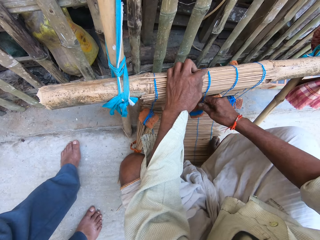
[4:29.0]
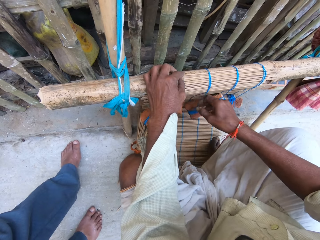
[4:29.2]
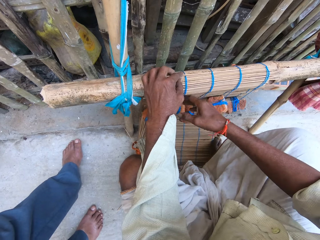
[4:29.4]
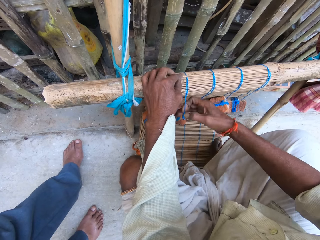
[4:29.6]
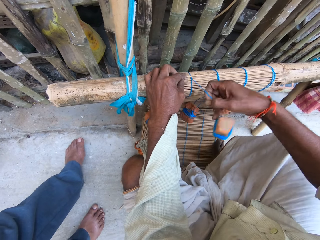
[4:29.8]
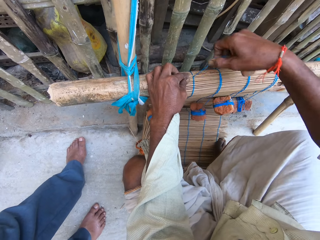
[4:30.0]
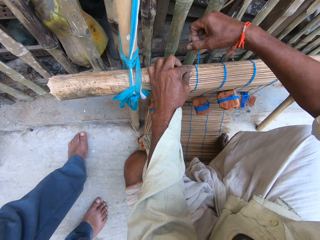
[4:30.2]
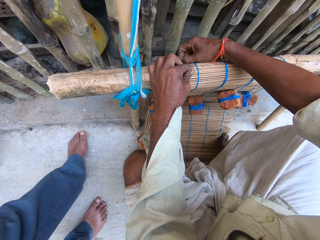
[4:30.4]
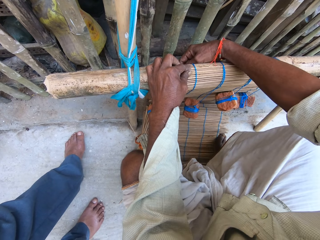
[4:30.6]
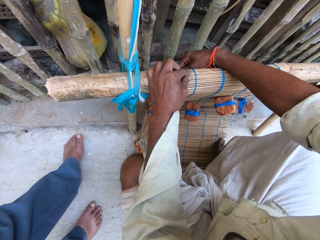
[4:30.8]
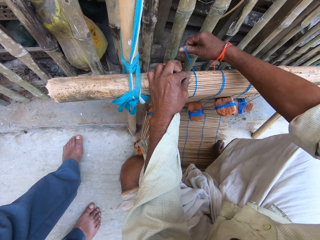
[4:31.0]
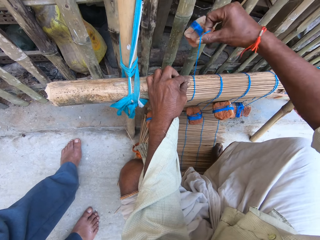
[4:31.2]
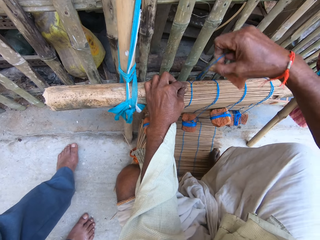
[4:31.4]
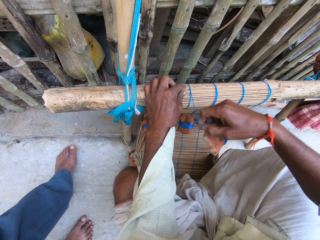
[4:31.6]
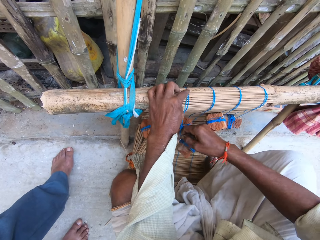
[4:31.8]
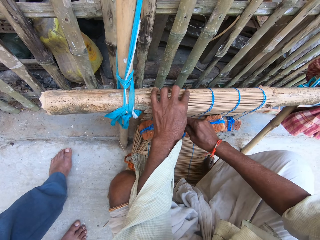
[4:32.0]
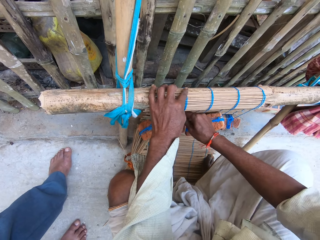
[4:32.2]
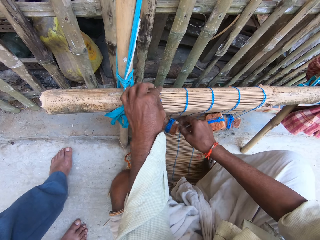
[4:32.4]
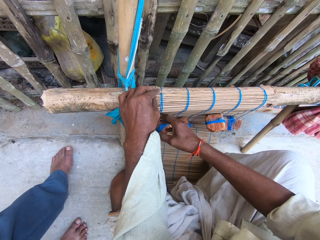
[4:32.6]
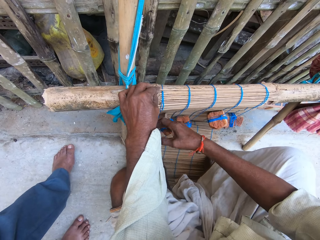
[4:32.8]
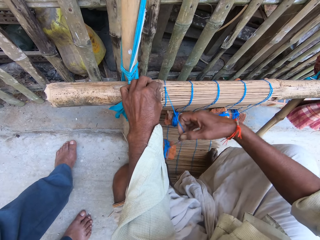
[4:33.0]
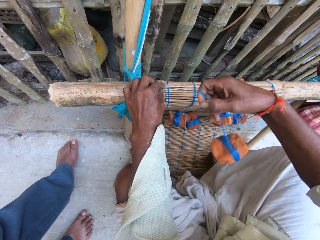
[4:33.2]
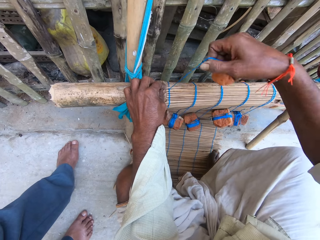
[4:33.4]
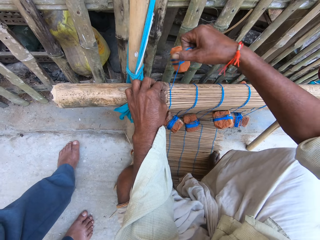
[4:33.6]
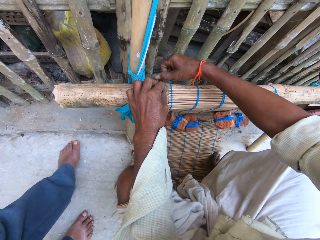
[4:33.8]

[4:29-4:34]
The camera wearer moves his hand. He weaves the mat with the fourth thread in his right hand. He ties the sticks. He moves his hand.

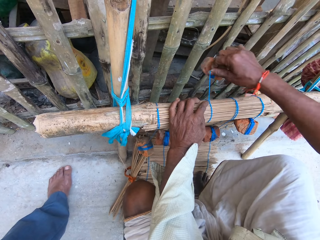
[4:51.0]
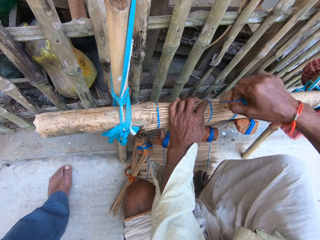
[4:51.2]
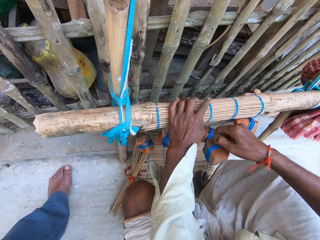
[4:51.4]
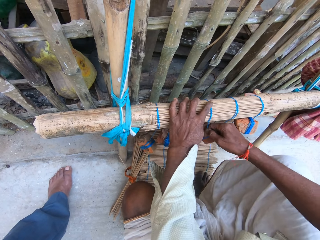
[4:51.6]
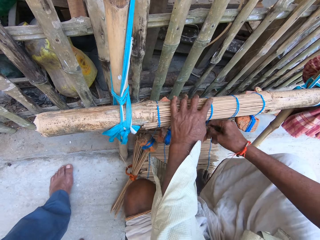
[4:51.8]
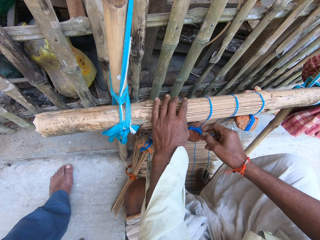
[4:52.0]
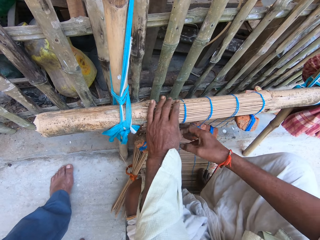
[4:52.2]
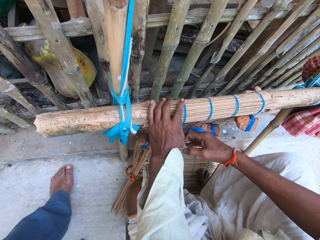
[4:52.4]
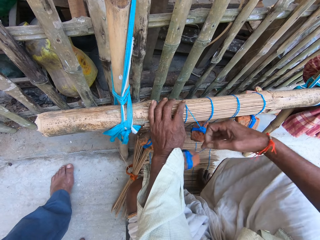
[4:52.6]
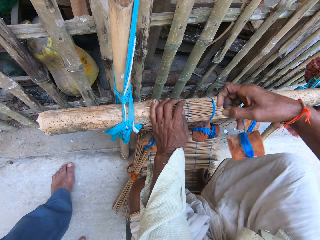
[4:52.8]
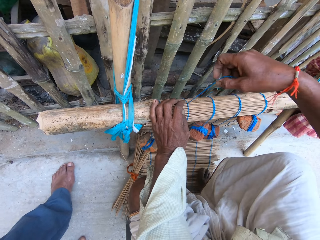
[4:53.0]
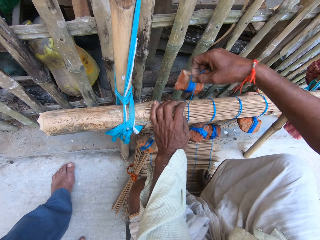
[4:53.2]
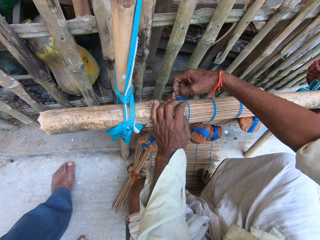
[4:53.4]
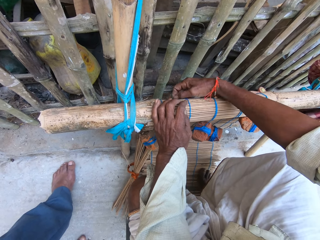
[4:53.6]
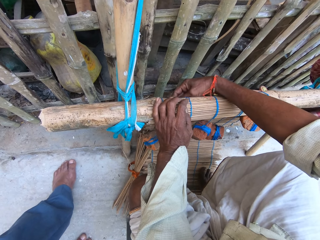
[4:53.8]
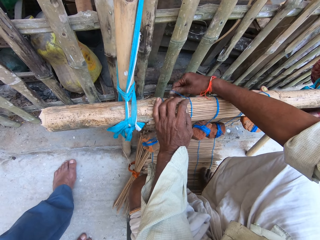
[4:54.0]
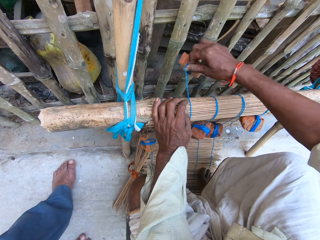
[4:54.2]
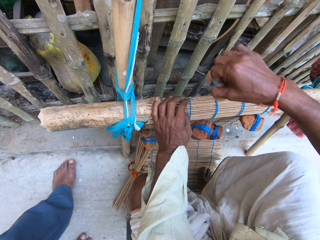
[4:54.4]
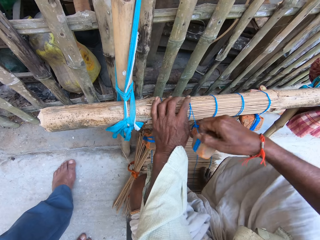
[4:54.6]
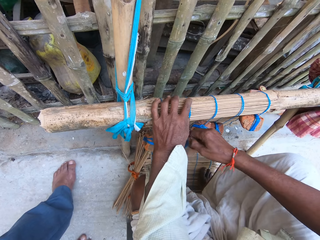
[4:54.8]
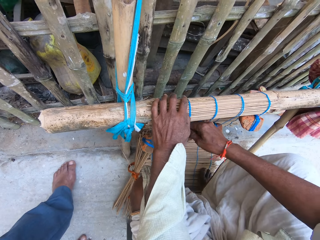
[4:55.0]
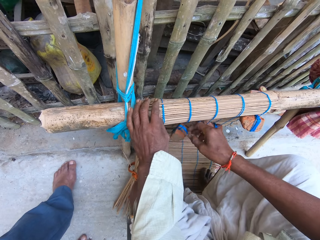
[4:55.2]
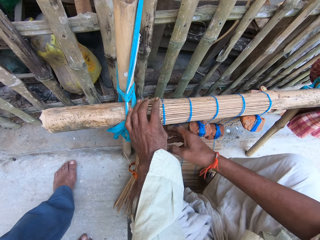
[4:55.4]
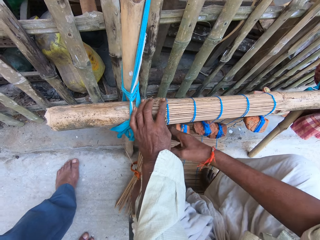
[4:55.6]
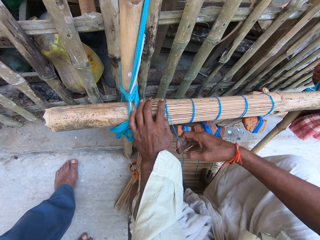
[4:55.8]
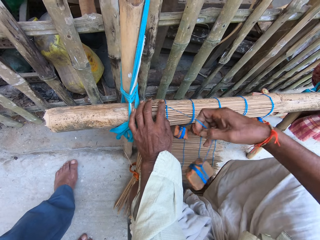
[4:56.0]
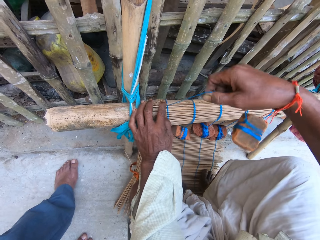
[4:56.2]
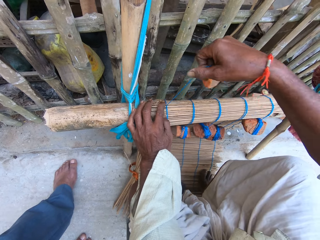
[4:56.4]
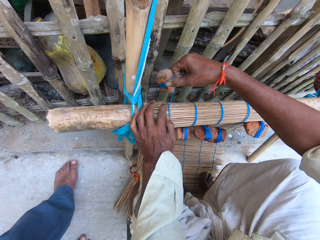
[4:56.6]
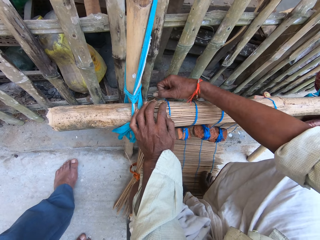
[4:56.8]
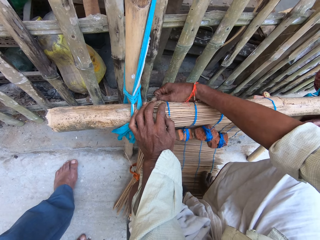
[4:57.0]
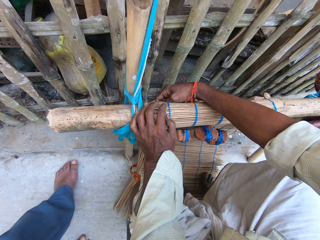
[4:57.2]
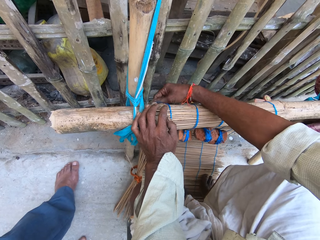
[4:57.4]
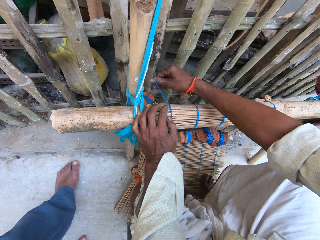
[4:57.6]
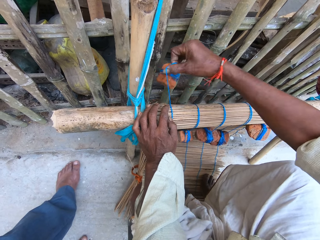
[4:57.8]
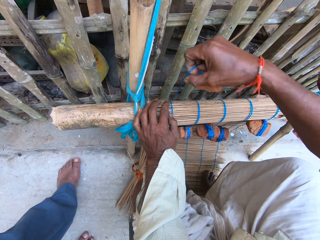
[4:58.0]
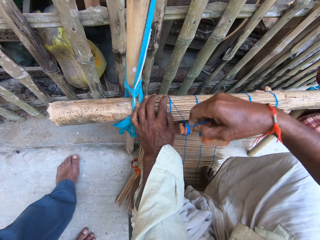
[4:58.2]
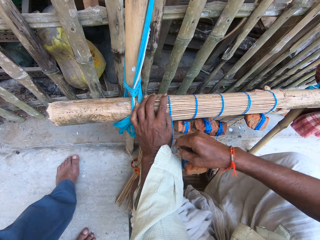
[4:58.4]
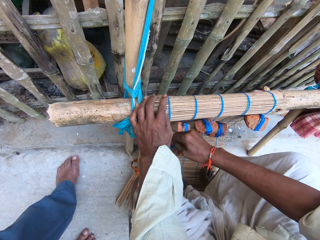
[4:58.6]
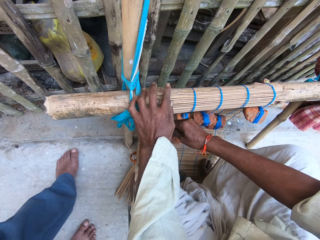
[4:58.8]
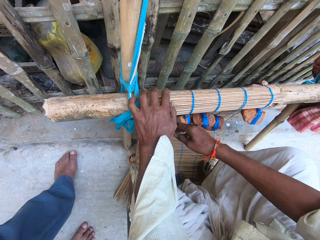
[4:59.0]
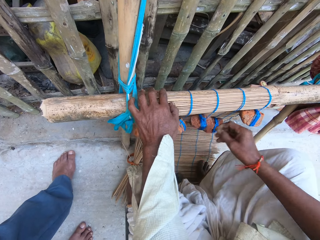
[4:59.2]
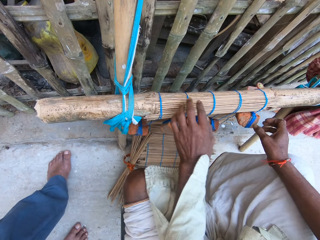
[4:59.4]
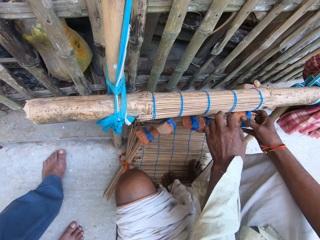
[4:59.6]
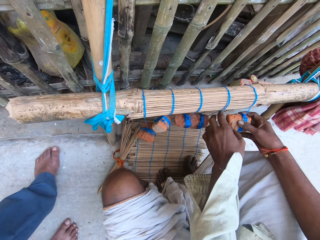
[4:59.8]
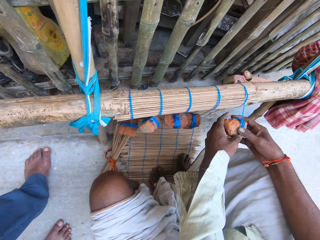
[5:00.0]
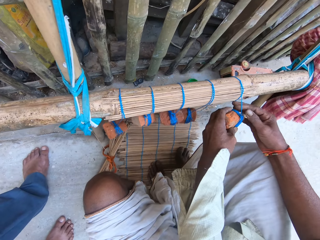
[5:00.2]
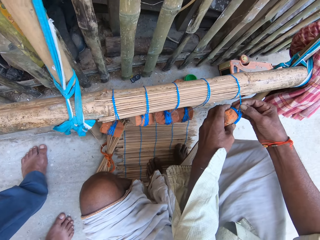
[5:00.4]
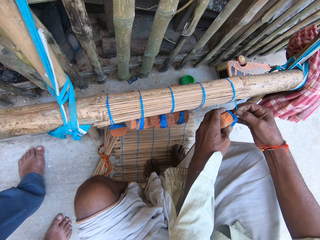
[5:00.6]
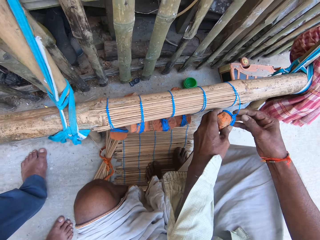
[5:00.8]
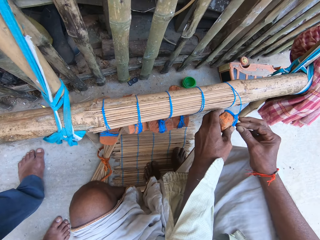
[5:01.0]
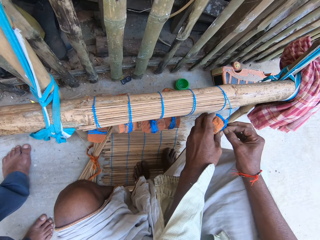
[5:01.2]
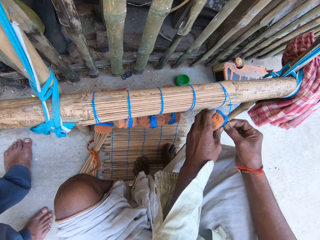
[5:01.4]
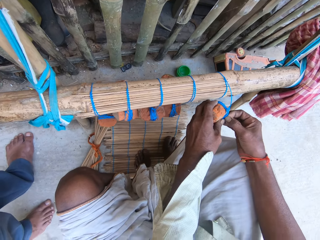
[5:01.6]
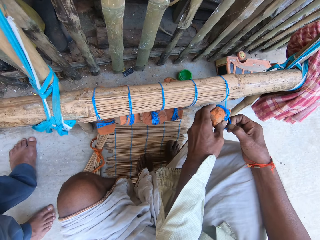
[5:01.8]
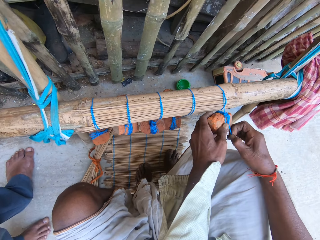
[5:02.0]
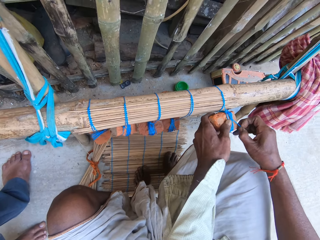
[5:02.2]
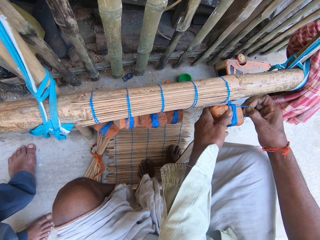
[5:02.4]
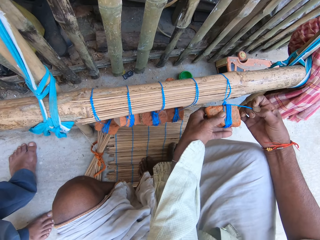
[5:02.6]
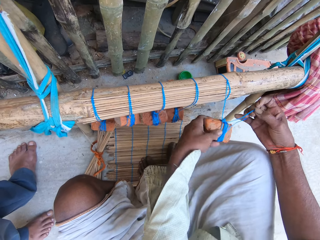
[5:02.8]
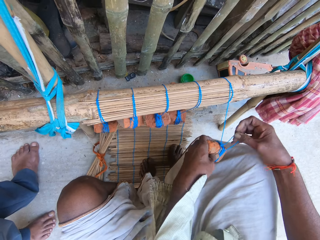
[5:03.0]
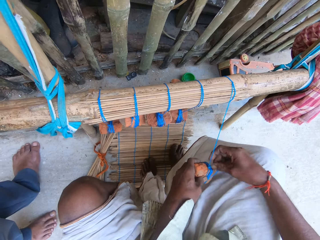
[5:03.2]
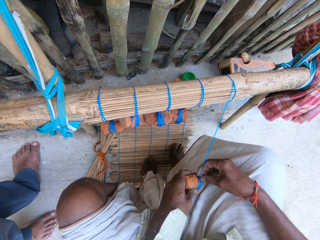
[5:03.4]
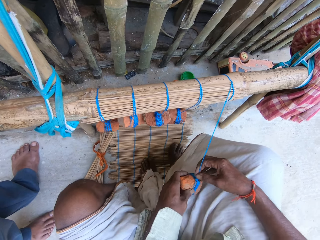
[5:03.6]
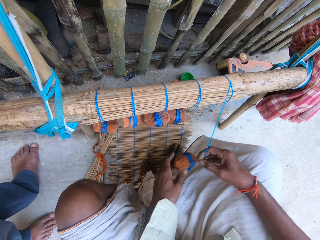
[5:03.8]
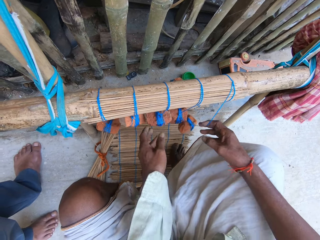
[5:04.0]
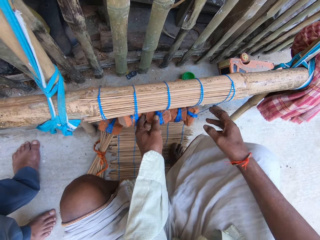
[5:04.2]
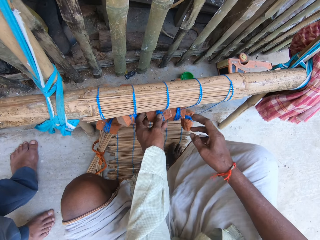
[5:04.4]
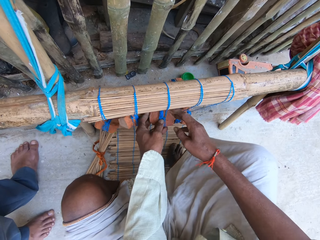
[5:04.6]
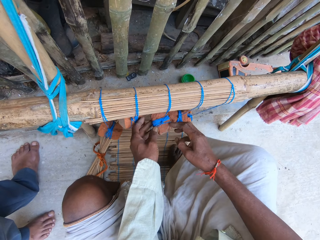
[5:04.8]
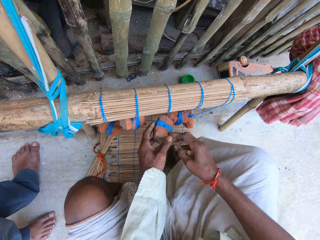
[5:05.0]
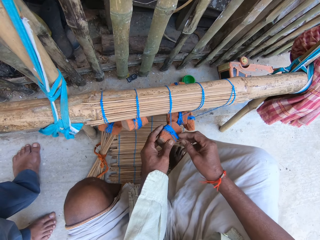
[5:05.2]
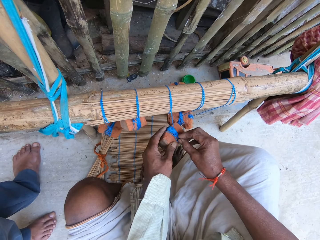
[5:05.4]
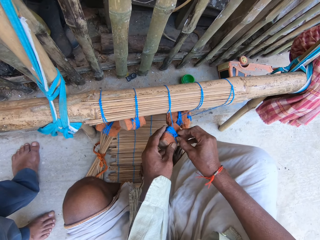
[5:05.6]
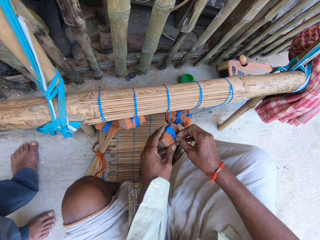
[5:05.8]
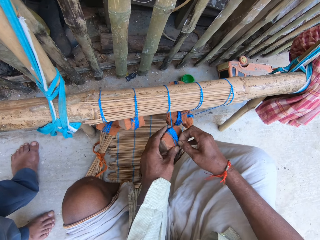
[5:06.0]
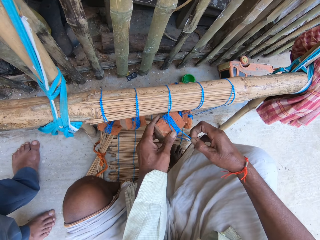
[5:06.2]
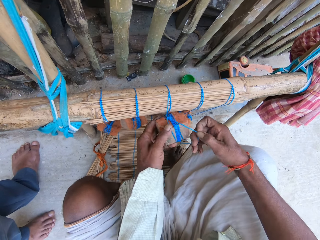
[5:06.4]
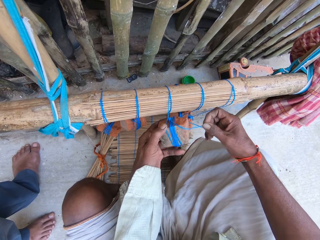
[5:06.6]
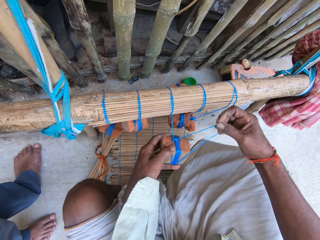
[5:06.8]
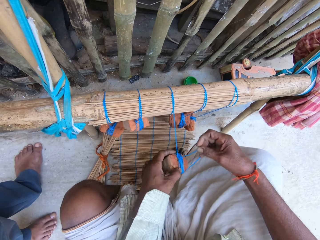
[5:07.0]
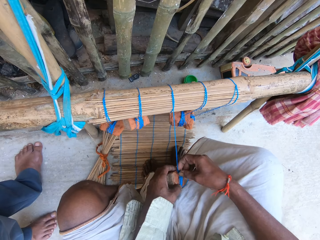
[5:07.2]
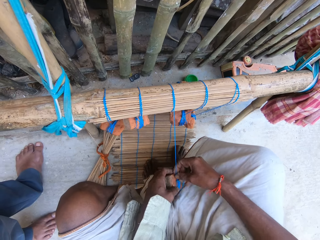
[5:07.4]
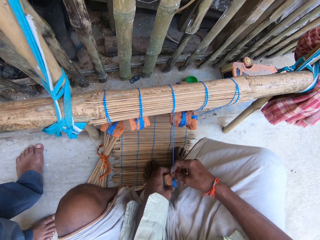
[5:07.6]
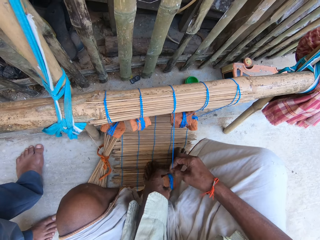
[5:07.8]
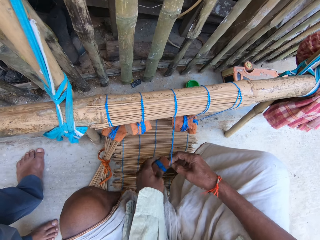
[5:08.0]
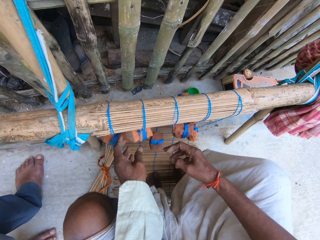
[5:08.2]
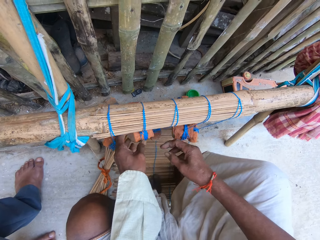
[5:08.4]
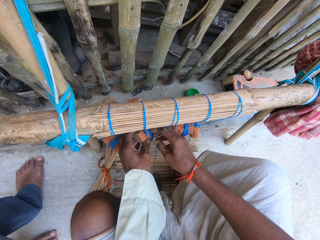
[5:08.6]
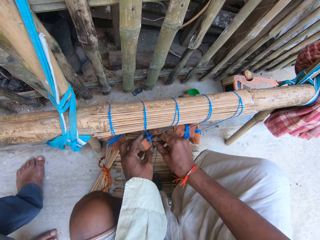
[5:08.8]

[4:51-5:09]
The camera wearer moves his hand. He weaves the mat with another thread in his right hand. He ties wood with a rope. He weaves the mat with another thread in his right hand again. He moves his hands. He tightens the rope. He loosens the second thread from a stone with his right hand. He loosens the third thread from another stone with his right hand. He loosens the fourth thread from another stone with his right hand.
